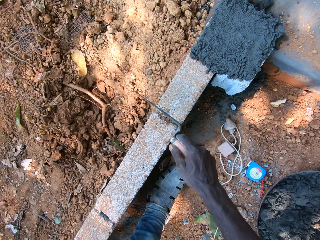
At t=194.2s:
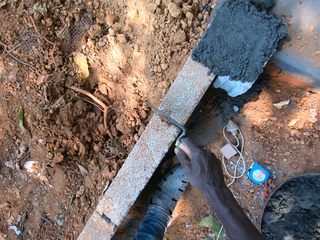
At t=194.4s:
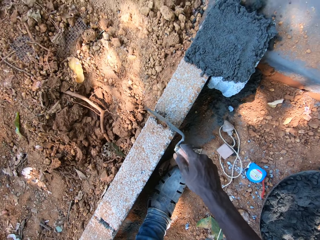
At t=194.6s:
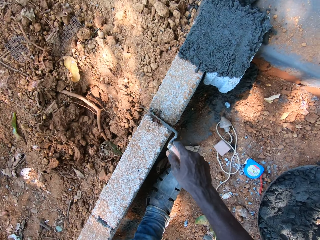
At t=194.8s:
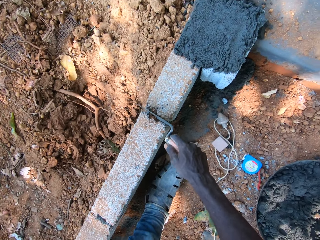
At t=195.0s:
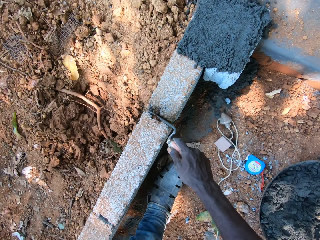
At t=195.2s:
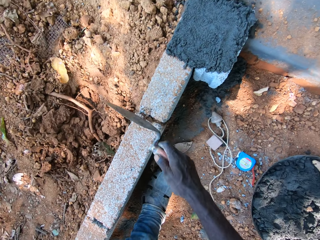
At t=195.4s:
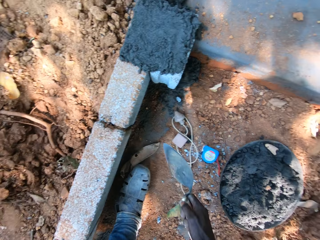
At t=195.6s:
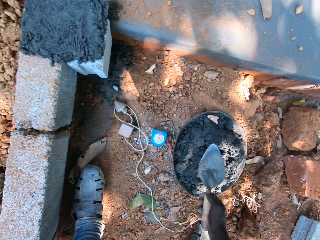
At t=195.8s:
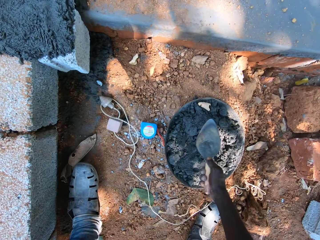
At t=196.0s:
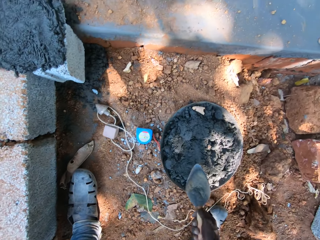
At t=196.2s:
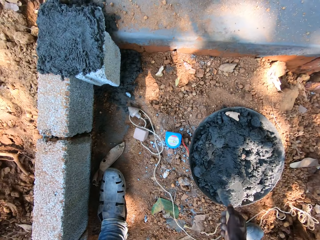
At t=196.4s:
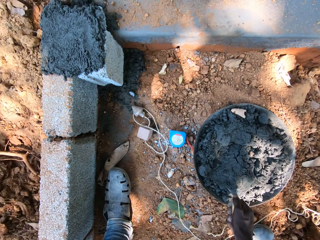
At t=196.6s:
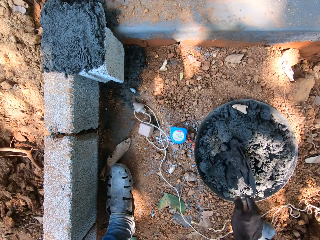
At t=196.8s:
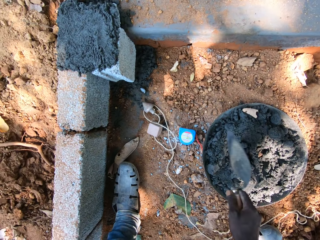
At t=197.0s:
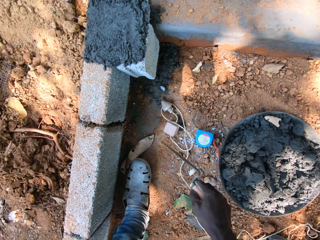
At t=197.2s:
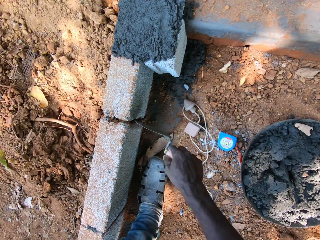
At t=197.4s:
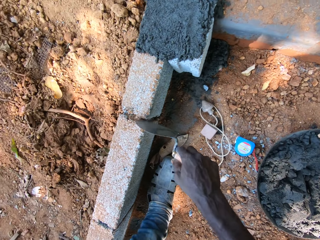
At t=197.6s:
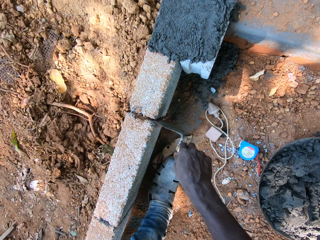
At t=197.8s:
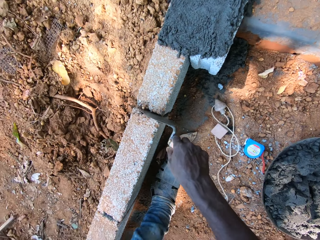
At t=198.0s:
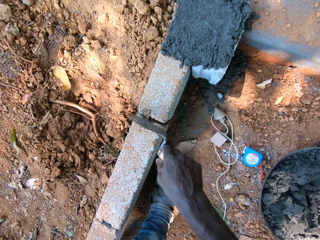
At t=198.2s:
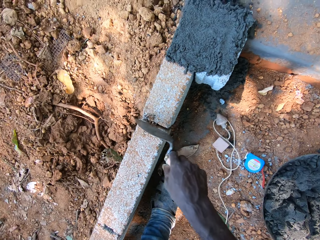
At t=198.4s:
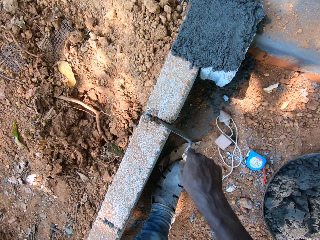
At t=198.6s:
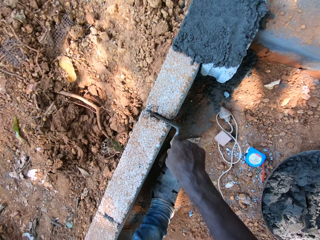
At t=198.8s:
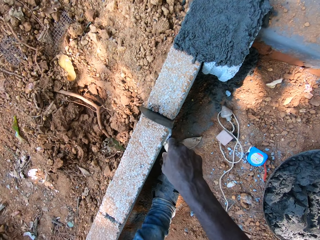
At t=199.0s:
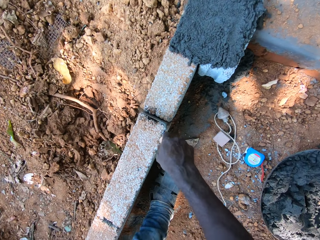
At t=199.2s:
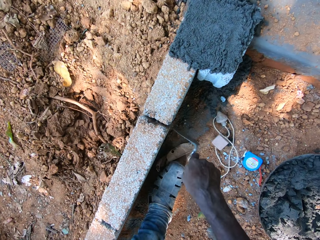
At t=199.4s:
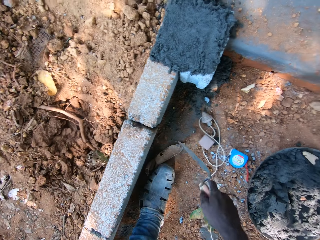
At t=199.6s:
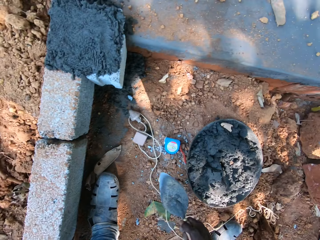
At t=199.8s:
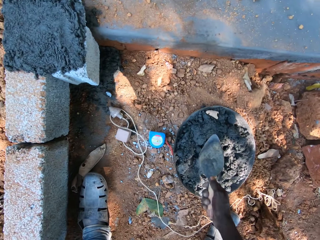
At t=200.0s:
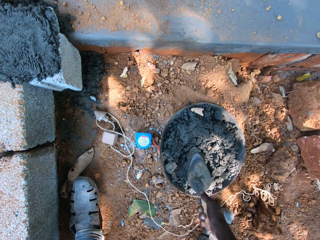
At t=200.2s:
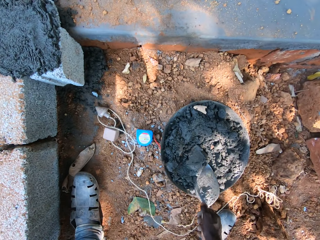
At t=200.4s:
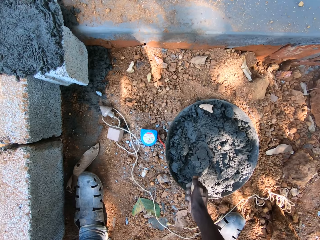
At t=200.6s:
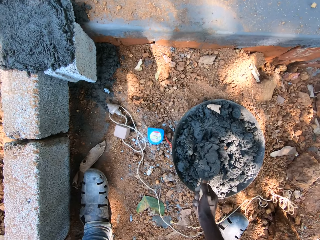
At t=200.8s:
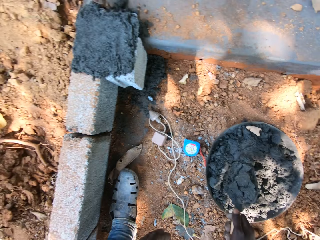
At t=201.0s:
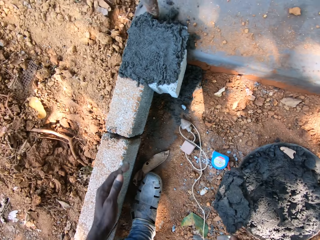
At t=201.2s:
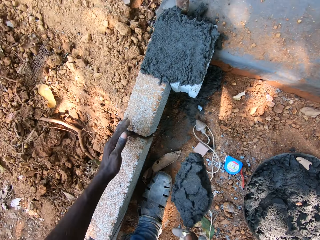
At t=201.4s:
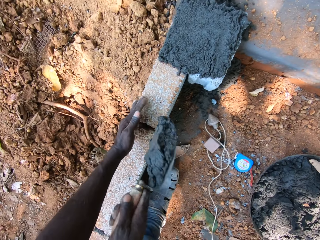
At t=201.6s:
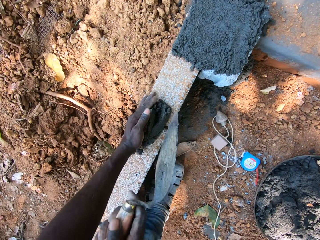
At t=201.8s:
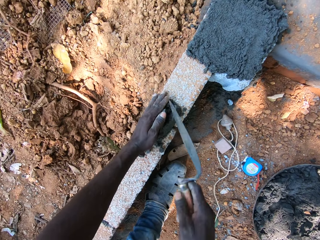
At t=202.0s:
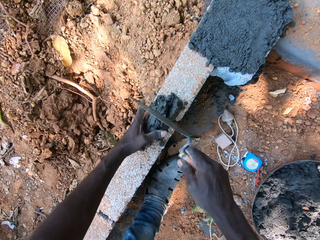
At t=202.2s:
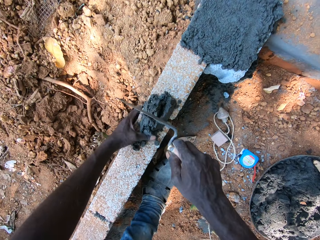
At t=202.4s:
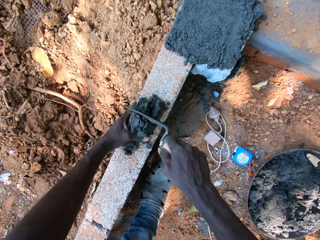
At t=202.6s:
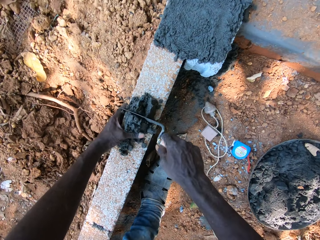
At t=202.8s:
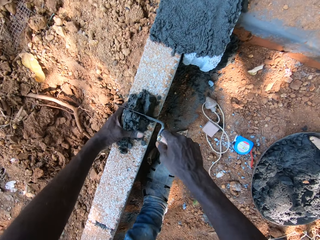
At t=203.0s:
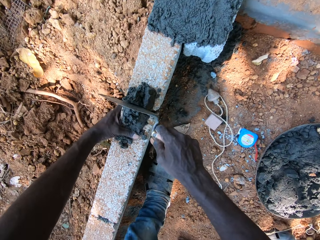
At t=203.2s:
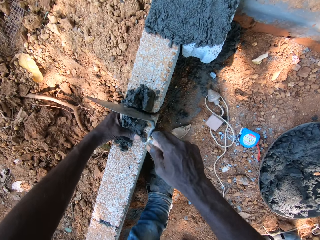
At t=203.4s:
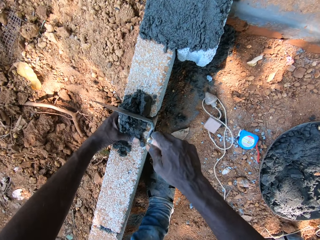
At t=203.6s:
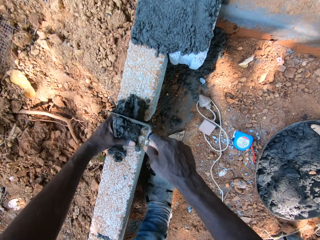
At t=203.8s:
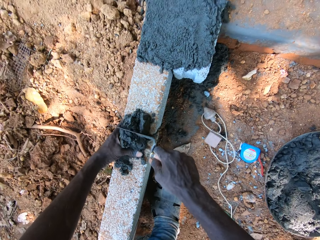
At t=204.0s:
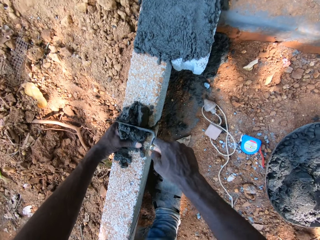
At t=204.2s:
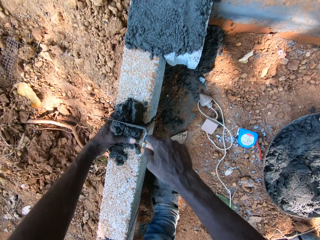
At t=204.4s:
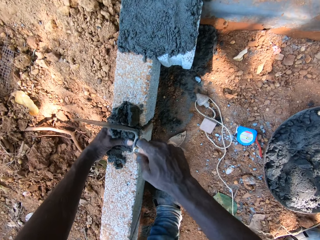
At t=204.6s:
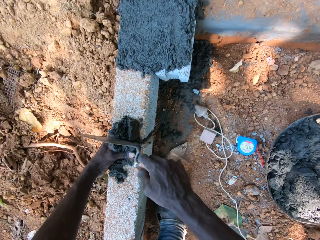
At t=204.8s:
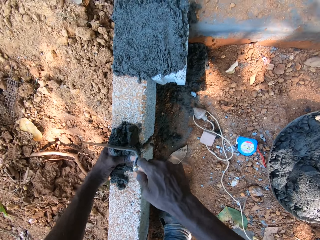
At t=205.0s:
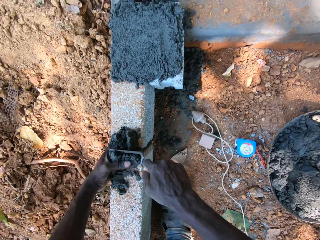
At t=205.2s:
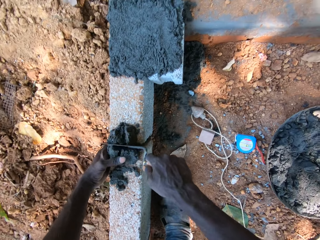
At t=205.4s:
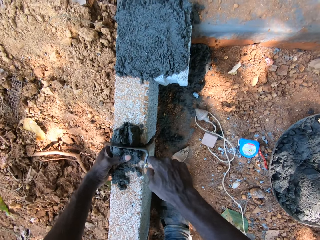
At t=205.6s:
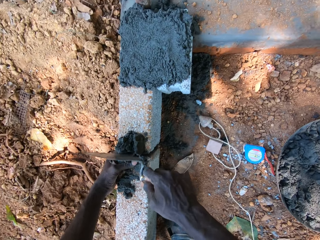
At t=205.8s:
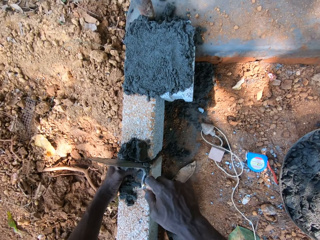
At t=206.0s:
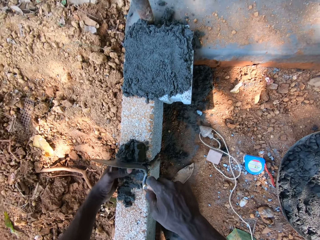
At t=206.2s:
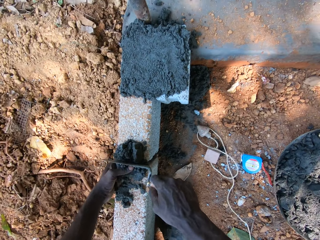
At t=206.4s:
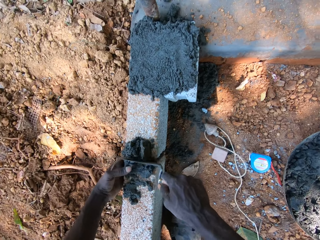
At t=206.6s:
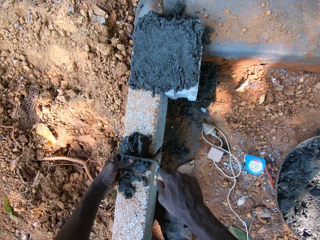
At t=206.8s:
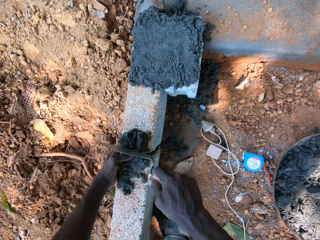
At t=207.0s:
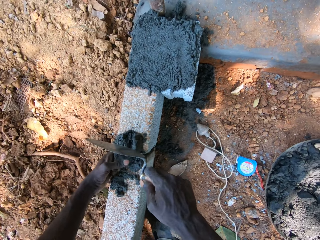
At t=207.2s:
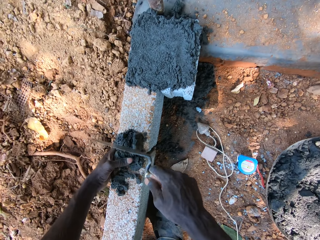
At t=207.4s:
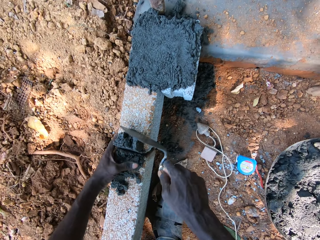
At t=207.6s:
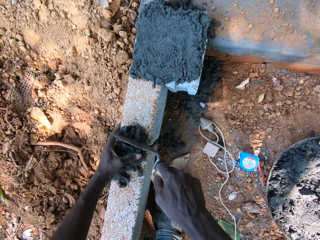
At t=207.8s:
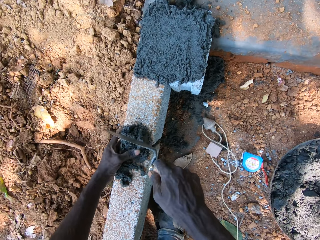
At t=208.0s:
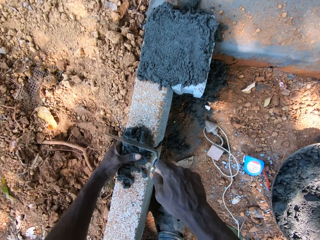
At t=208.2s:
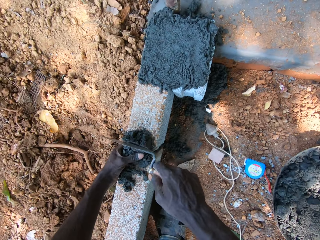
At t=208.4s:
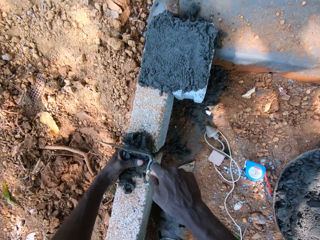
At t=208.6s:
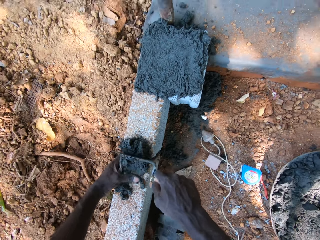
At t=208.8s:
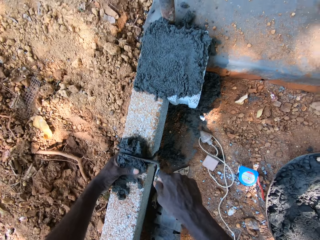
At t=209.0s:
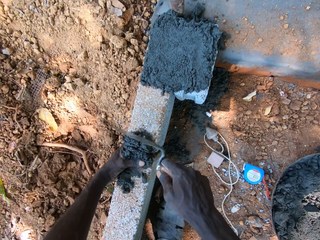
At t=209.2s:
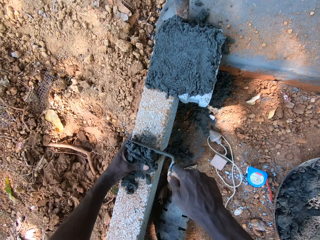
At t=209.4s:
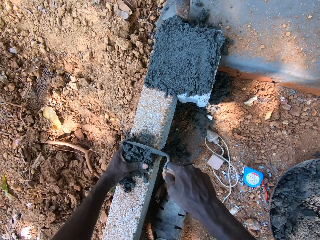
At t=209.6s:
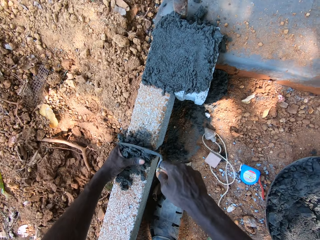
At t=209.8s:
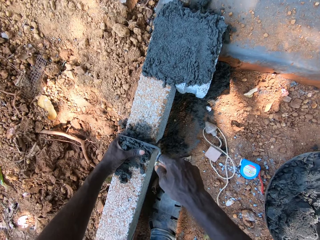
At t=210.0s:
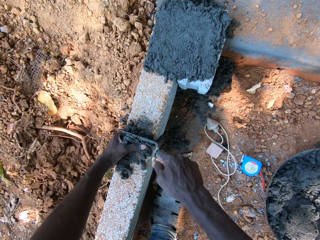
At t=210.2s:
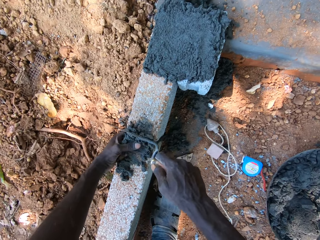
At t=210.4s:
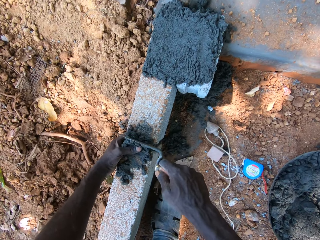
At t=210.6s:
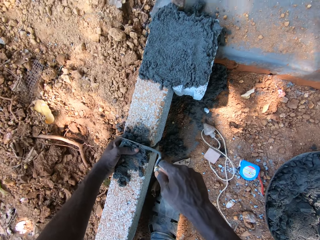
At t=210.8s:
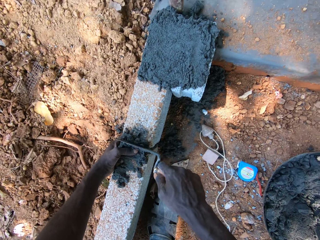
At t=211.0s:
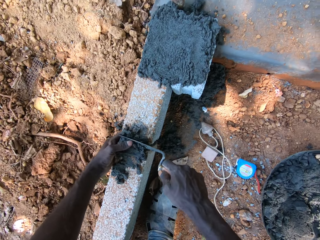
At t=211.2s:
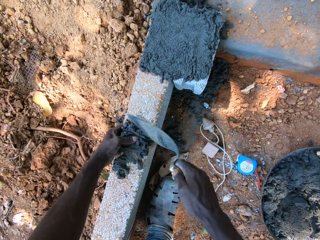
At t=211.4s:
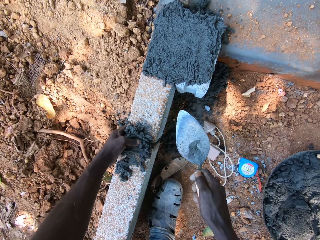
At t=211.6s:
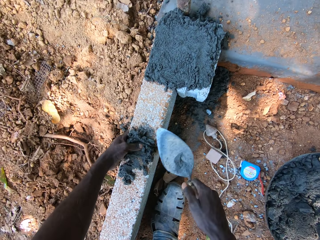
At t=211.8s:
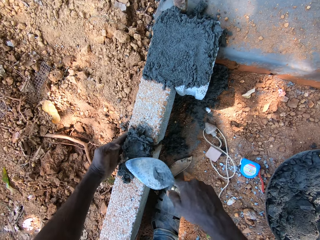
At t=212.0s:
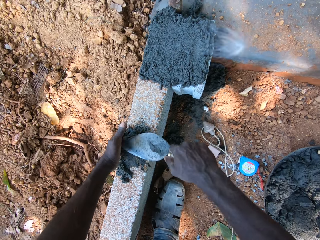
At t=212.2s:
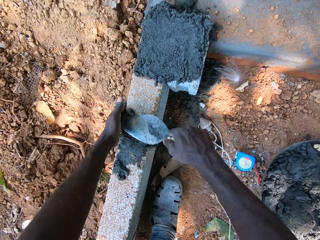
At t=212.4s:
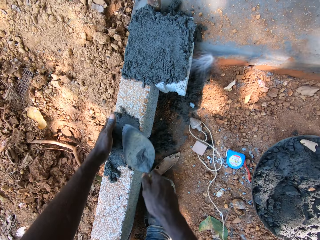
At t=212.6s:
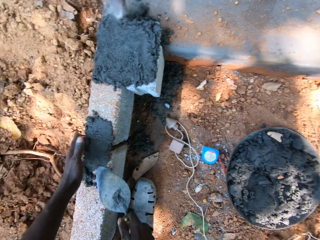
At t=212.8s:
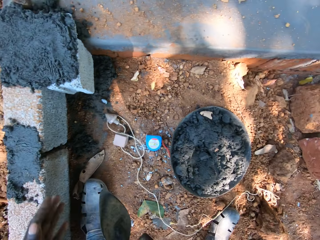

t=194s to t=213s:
The camera wearer hits the brick with the trowel in his right hand. He mixes the sand with the trowel. He mixes the sand with the trowel again. He takes mortar from the head pan on the ground with the trowel in his right hand. He pours the mortar on the brick with the trowel in his right hand. He constructs the wall. He holds the brick with his left hand. He adjusts the mortar into the brick with the trowel in his right hand. He smoothens the mortar on the brick with the trowel in his right hand.

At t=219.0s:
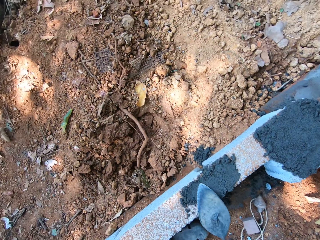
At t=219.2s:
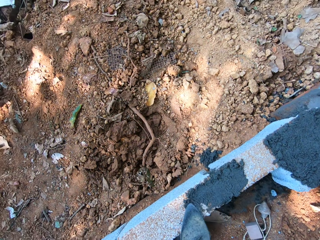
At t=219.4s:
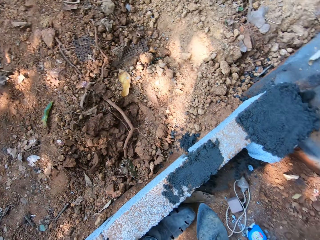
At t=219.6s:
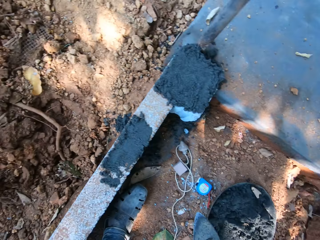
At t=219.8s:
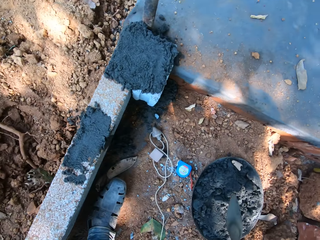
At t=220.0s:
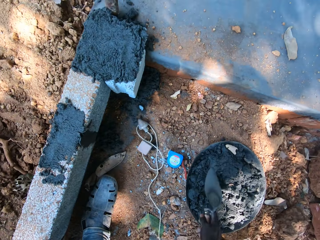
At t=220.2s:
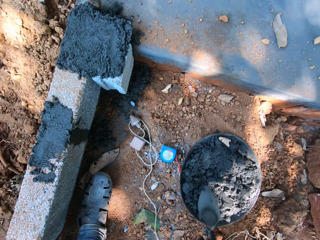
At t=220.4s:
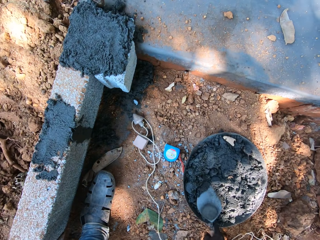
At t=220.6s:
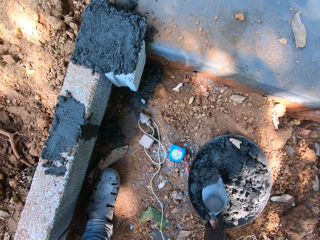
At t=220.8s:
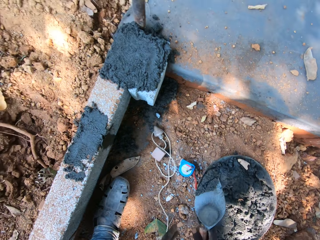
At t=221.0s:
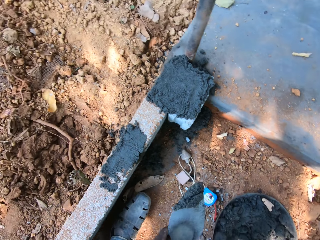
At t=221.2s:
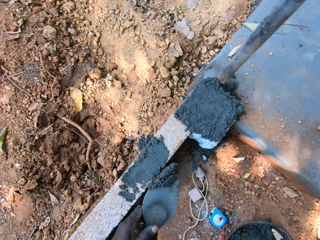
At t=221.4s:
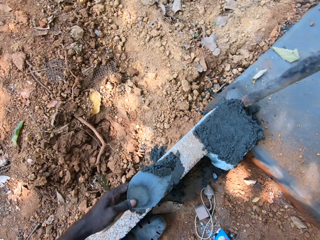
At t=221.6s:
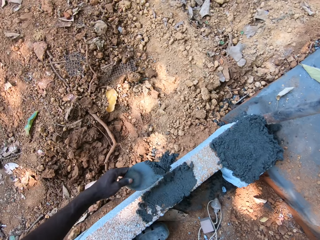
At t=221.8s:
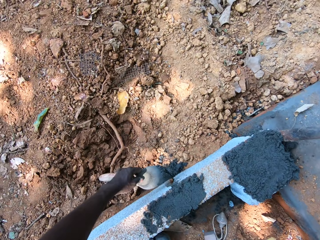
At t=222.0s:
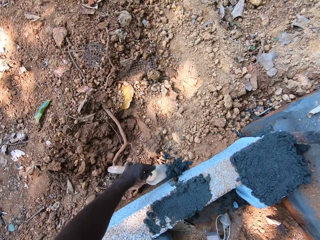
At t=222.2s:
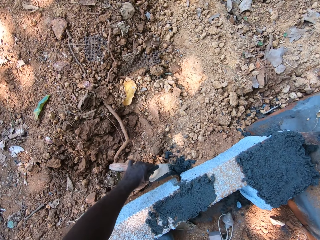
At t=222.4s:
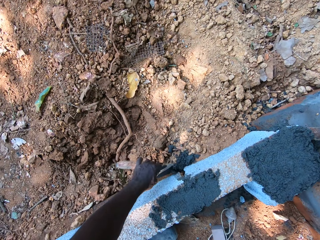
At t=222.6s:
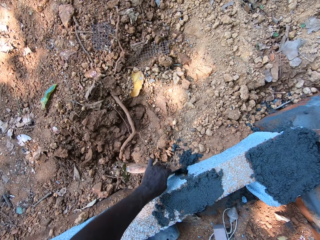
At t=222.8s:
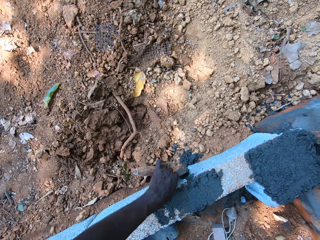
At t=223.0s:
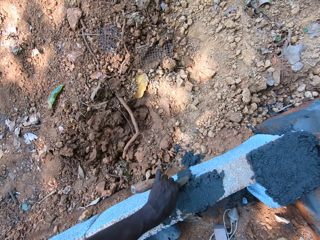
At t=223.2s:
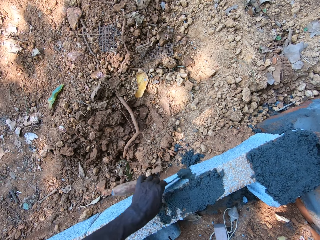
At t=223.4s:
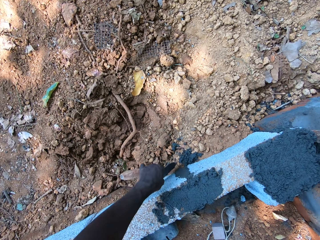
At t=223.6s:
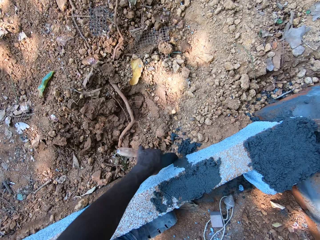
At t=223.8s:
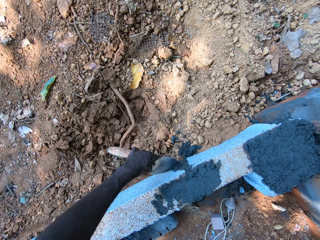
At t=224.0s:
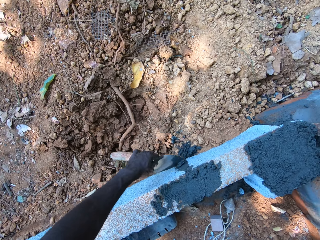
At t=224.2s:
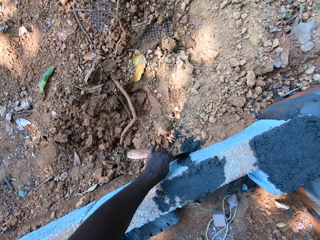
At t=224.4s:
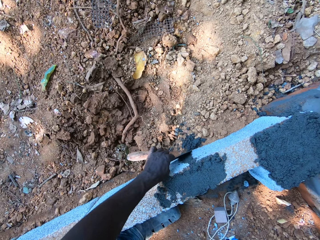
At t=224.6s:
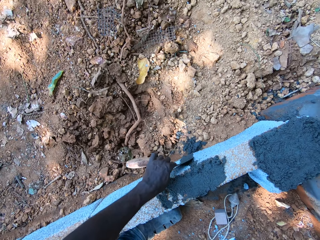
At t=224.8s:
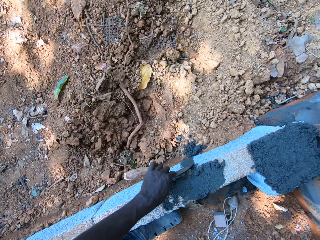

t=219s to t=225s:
The camera wearer constructs the wall. He takes mortar from the head pan on the ground with the trowel in his right hand. He passes the trowel from his right hand to his left hand. He places the mortar on the brick with the trowel in his left hand. He smoothens the mortar on the brick with the trowel in his left hand. He constructs the wall.
